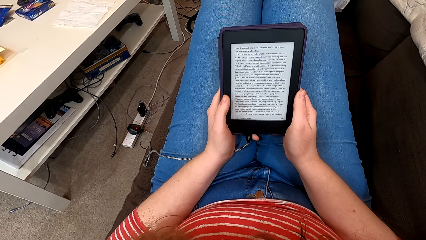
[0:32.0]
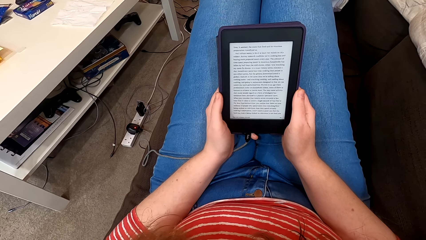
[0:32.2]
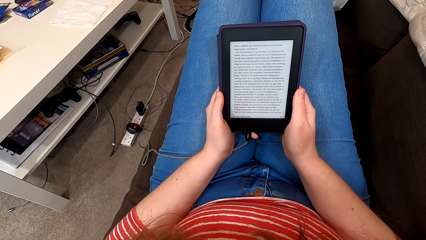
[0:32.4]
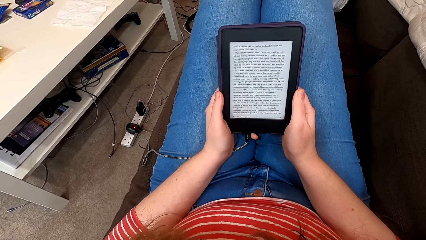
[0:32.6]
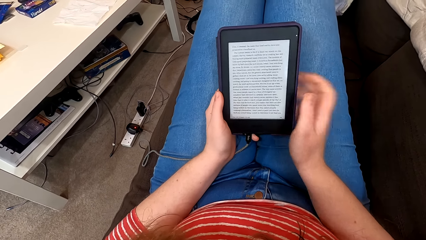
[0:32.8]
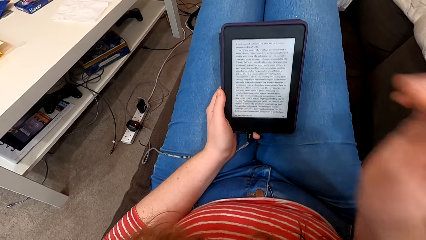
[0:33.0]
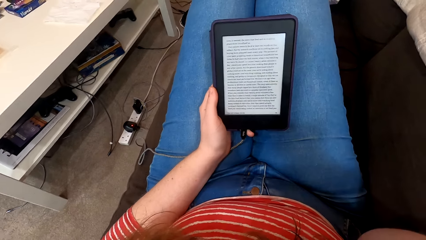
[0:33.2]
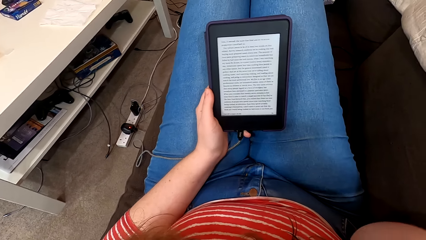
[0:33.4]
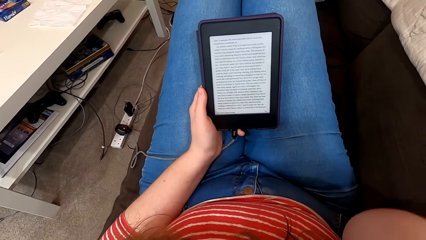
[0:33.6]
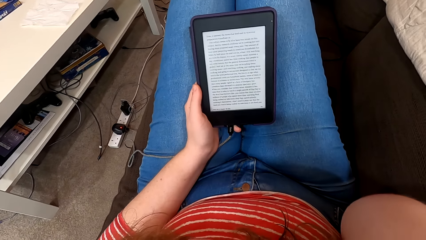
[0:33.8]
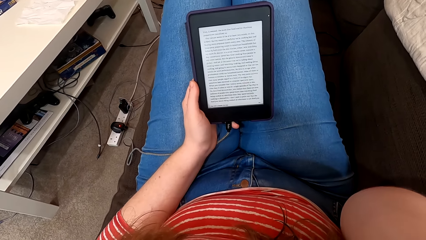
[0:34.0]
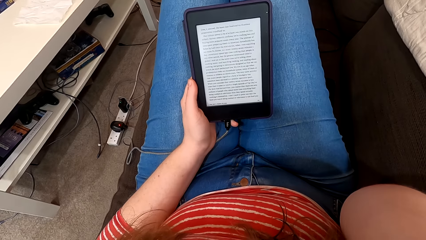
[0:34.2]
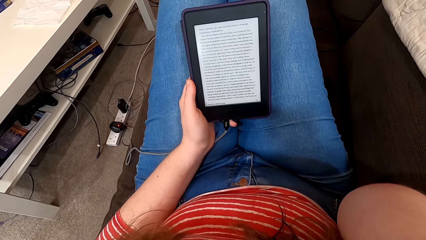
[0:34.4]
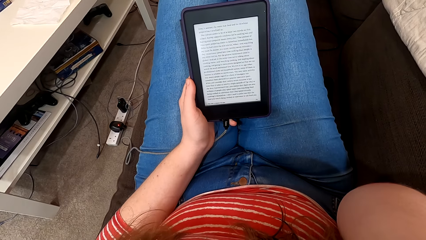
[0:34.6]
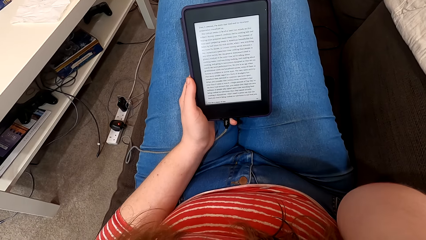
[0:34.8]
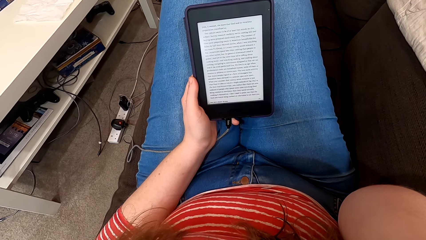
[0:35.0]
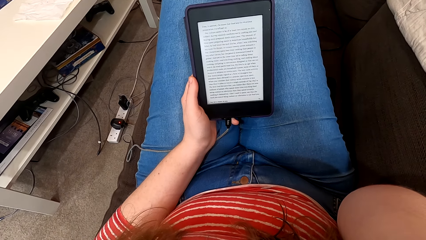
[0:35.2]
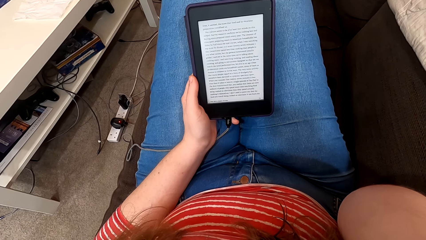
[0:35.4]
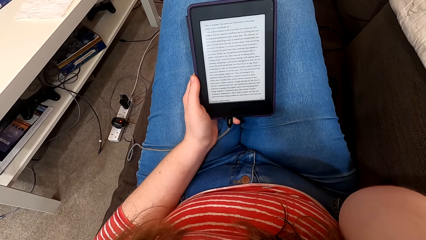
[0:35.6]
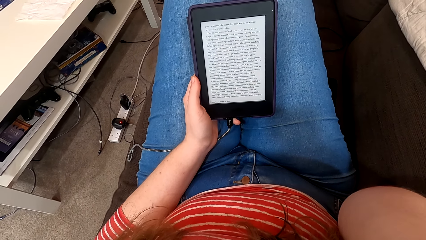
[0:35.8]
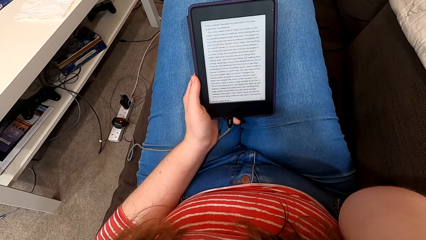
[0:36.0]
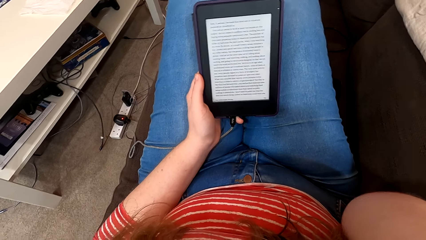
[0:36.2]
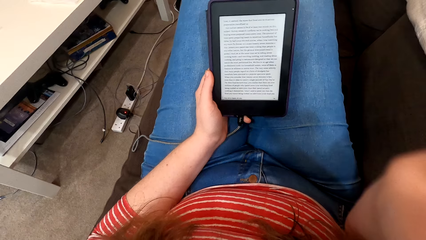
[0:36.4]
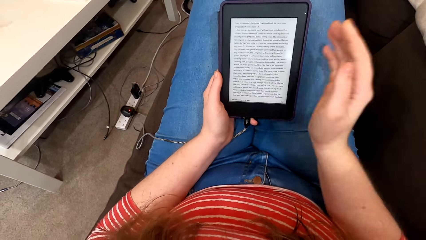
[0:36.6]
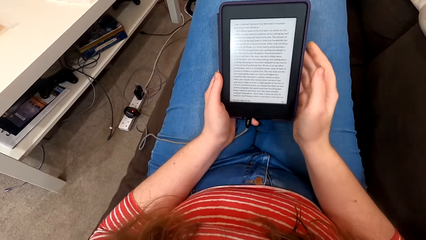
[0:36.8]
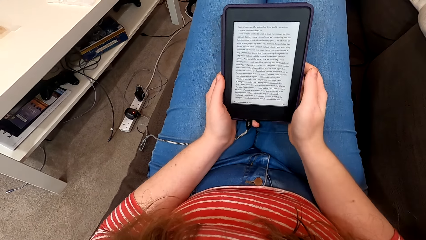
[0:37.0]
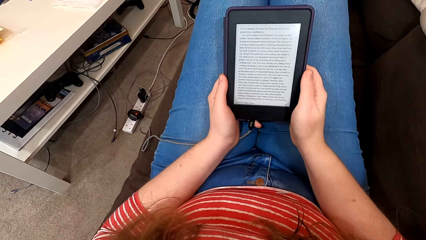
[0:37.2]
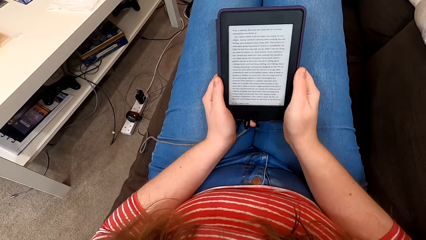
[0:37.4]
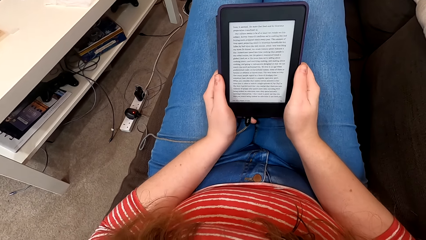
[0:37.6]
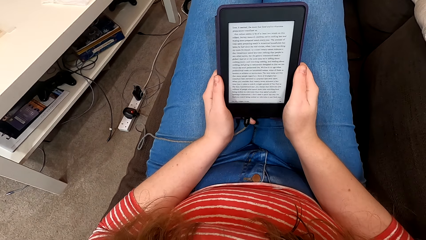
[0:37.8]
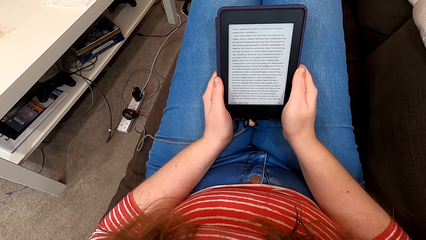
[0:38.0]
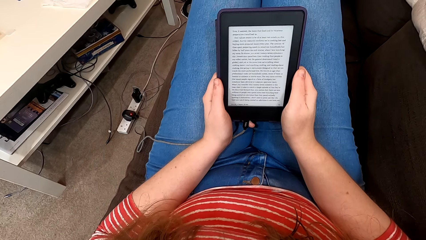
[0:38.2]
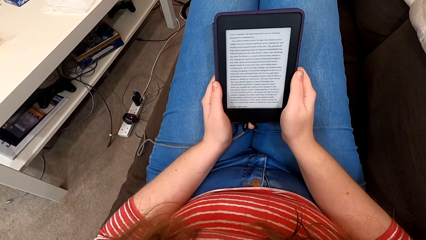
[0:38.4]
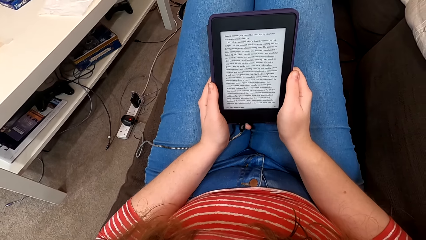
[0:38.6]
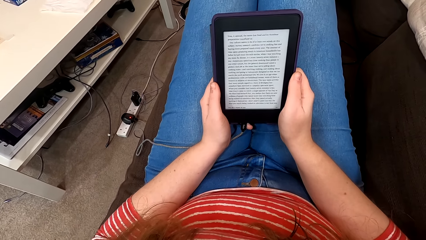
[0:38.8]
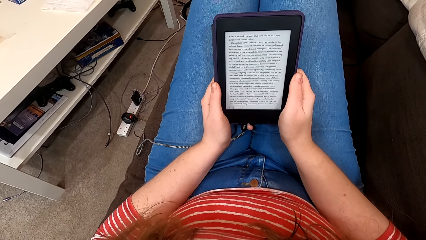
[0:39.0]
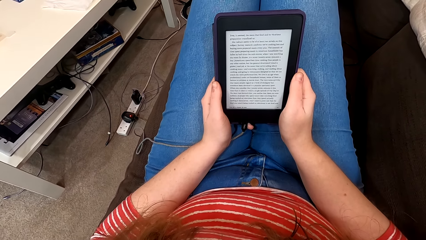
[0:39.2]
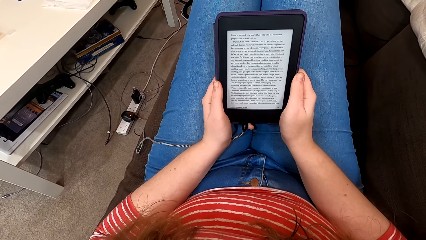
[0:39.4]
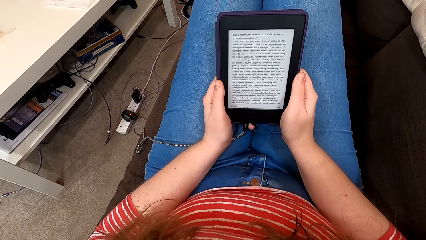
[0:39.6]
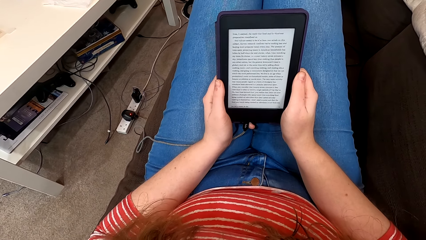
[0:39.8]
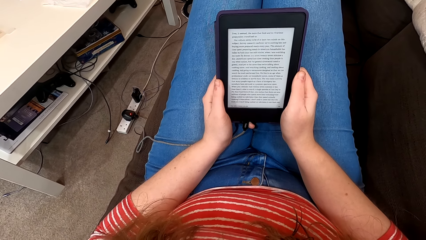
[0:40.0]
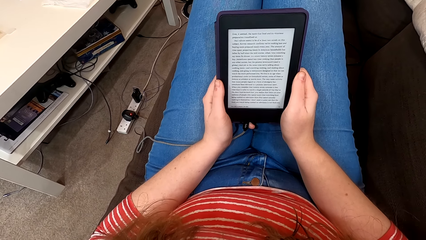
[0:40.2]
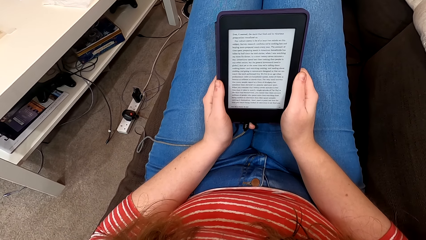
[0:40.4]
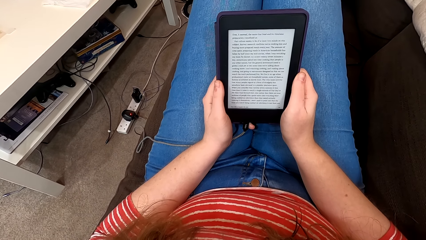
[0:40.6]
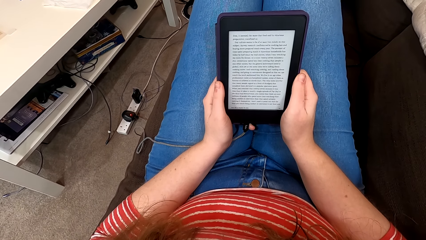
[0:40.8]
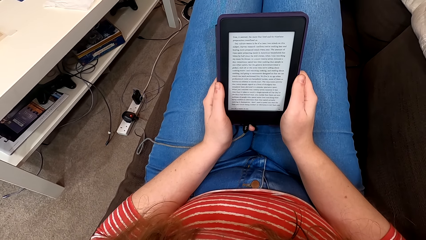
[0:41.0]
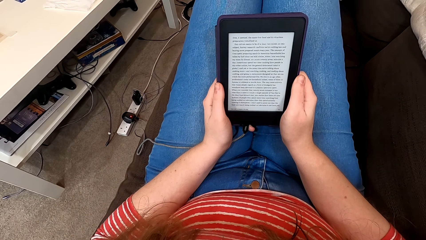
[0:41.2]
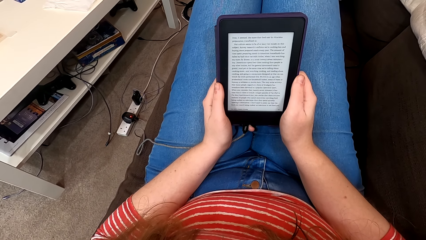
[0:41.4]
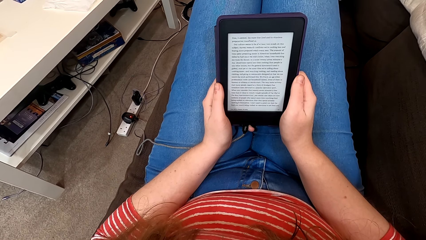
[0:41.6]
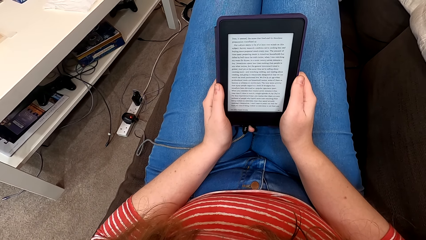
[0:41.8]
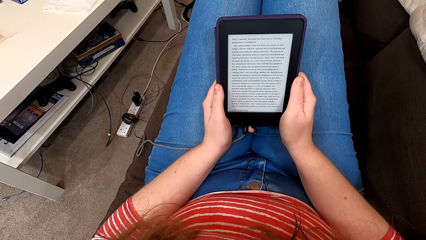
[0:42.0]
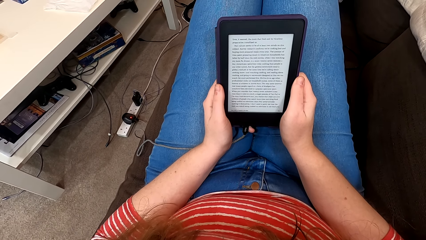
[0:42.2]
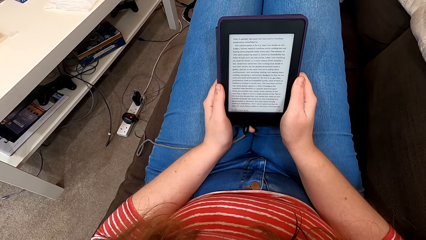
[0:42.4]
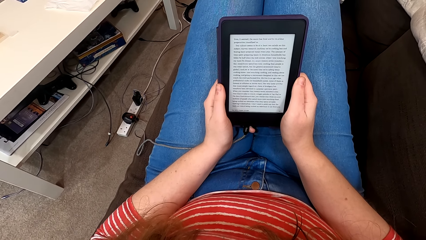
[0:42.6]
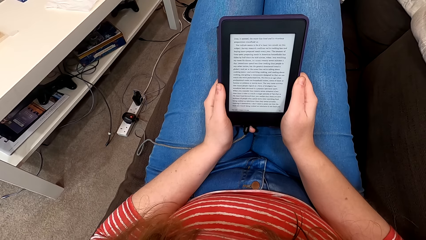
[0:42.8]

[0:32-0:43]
The camera wearer taps on the tablet. They read from the tablet. They raise up the hand. They read from the tablet. They put down the hand. They read from the tablet.

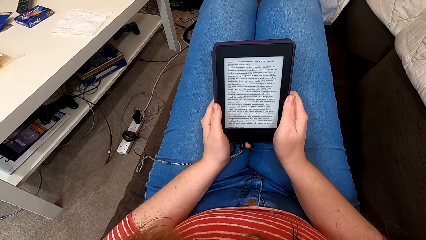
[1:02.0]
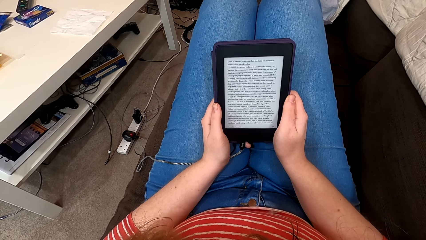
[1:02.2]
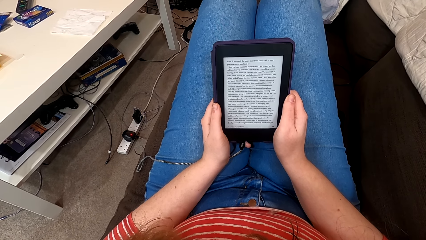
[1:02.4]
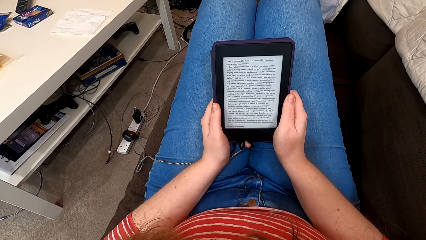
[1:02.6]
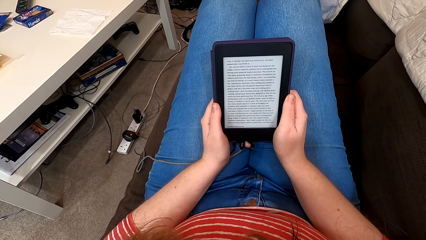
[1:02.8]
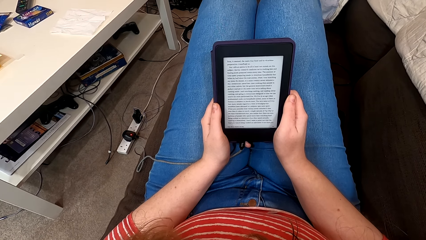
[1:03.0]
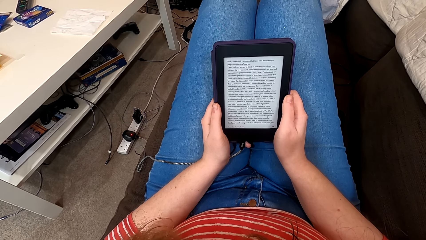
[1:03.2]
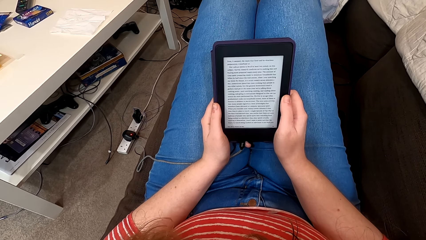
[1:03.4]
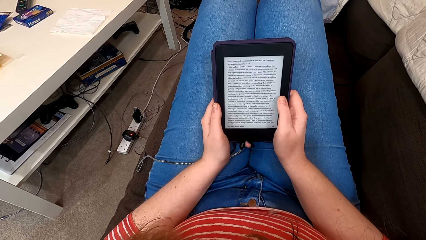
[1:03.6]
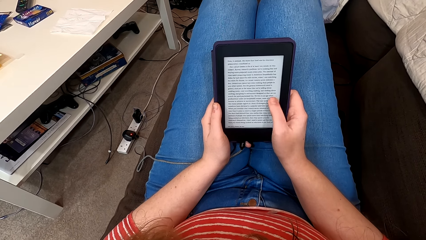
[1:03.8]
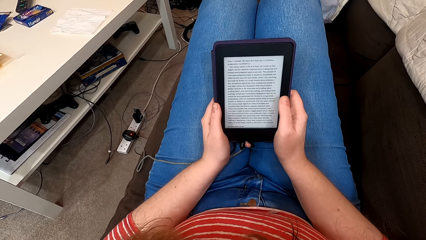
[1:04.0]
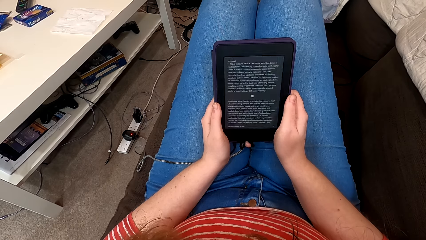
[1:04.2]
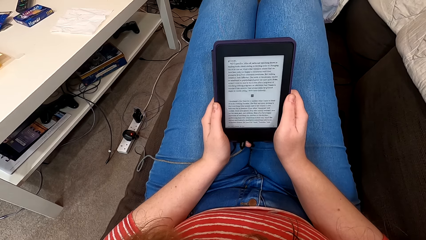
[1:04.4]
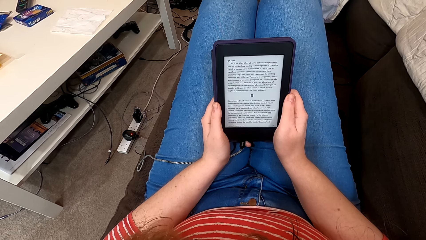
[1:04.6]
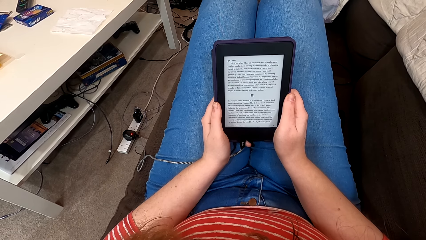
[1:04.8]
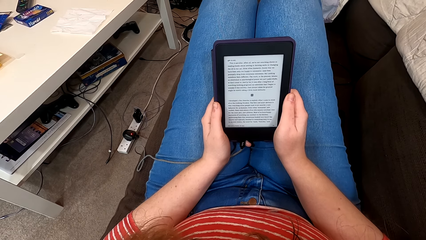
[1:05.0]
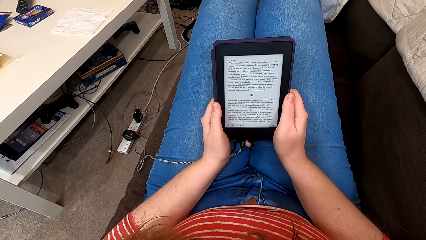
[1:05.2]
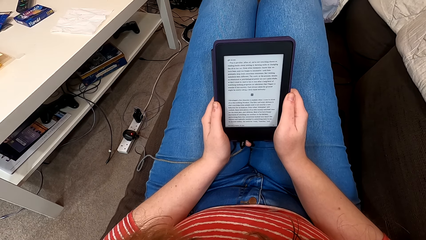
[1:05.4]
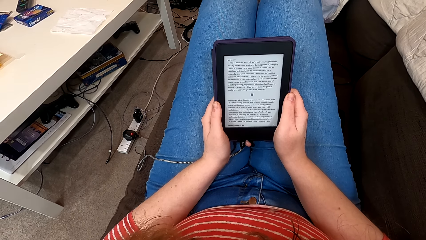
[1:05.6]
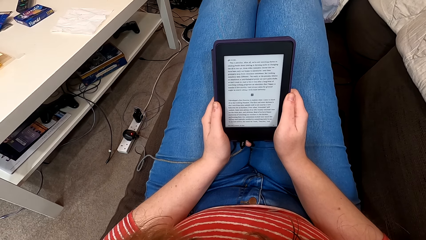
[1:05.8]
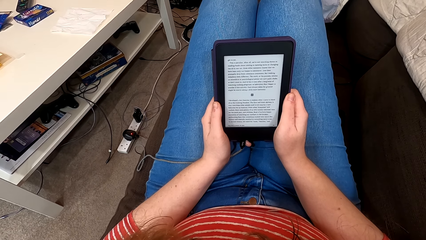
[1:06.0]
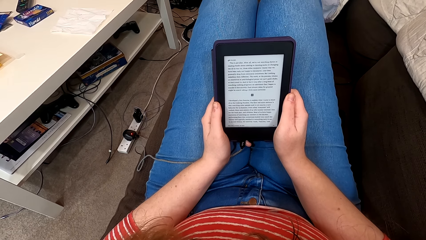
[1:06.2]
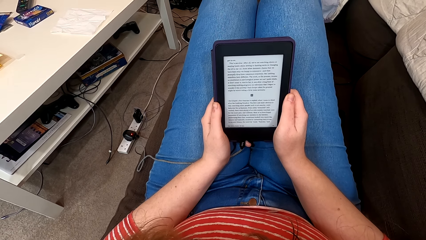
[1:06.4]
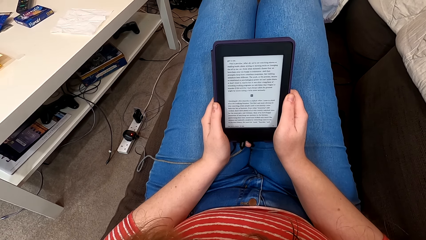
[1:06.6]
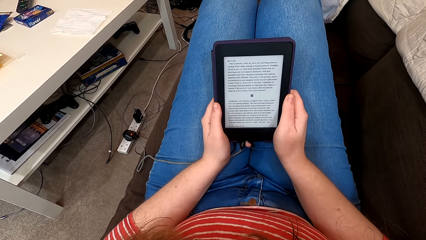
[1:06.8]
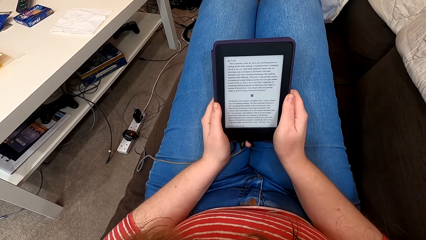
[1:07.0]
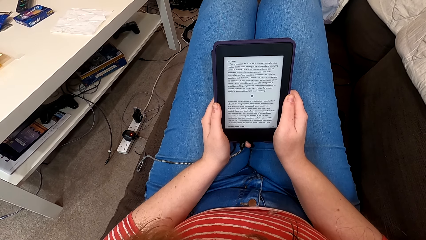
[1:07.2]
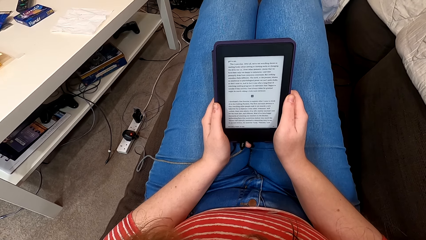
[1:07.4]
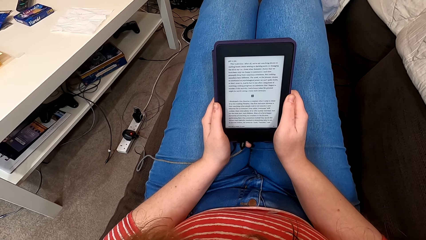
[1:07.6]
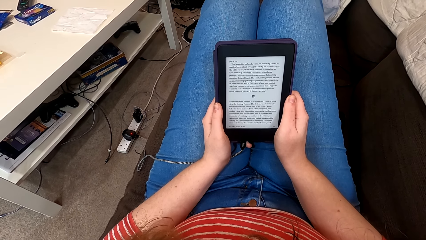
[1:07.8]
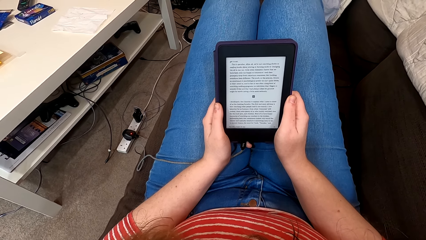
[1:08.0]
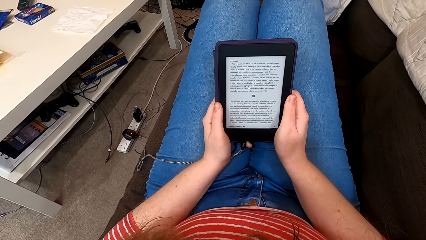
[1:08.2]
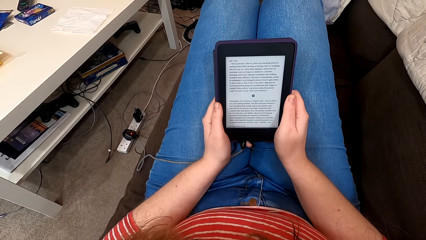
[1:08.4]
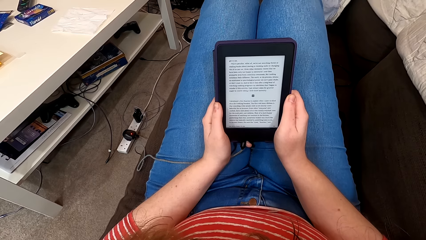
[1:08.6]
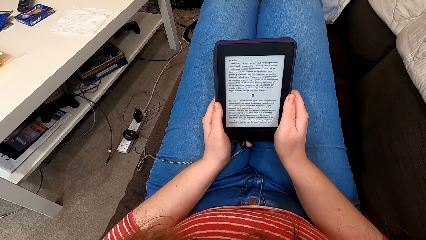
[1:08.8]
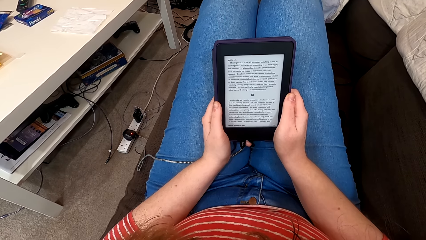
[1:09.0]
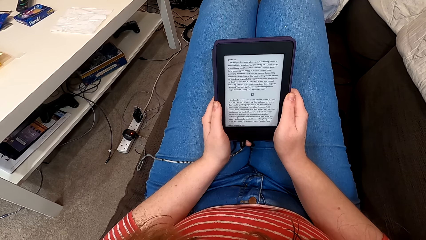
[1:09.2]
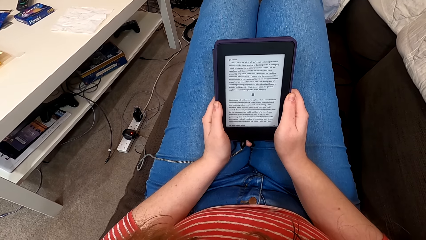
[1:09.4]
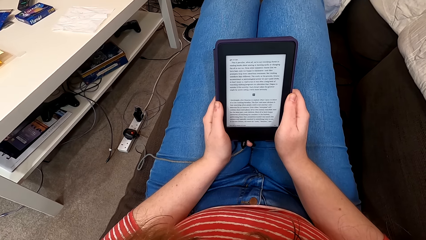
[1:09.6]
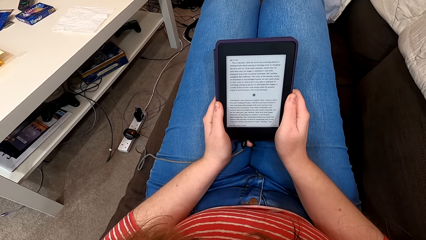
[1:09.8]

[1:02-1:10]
The camera wearer taps on the e-reader screen. They read on the e-reader.
